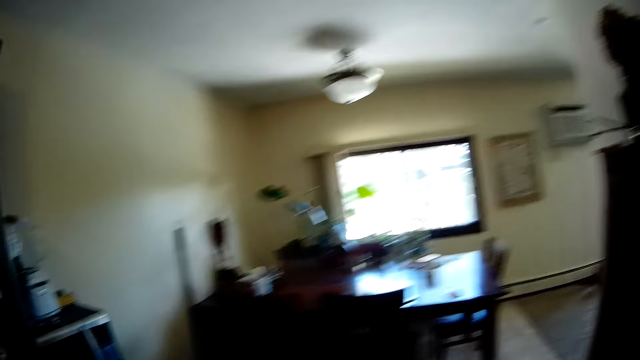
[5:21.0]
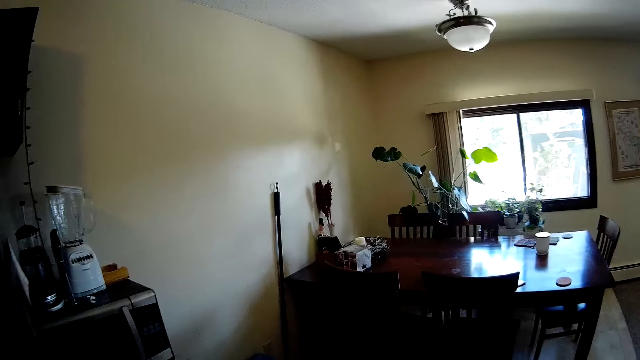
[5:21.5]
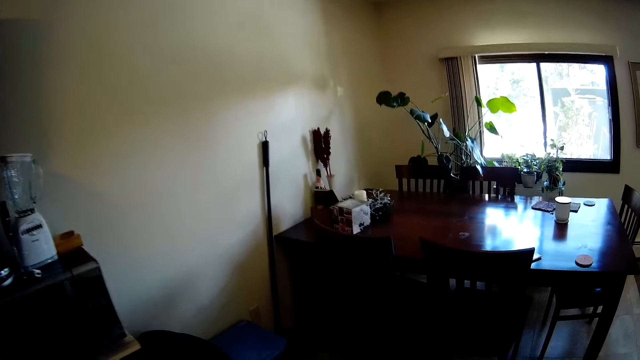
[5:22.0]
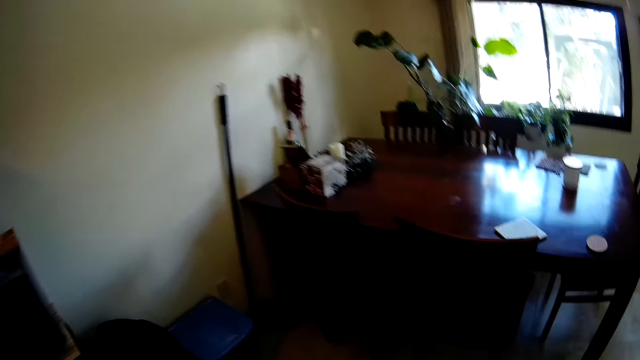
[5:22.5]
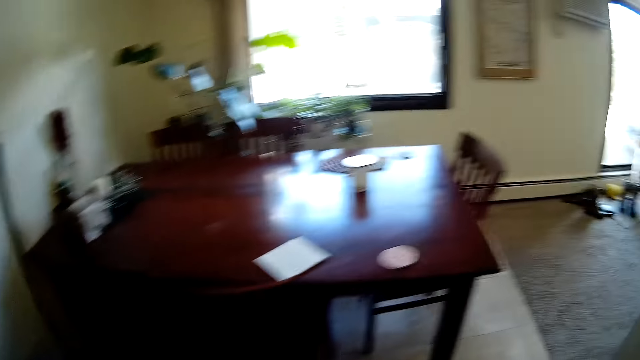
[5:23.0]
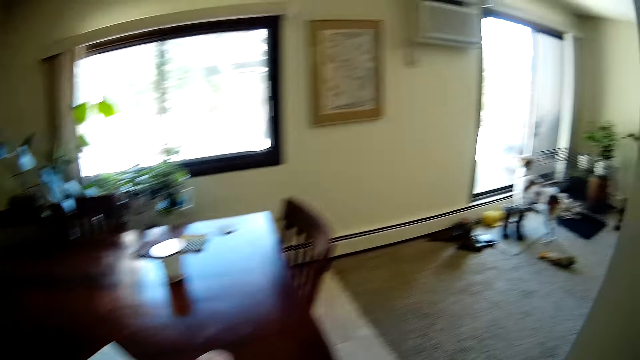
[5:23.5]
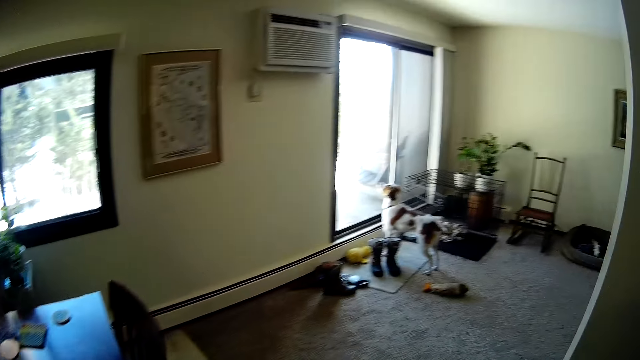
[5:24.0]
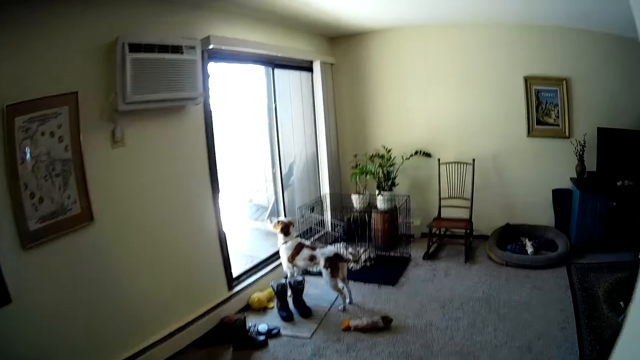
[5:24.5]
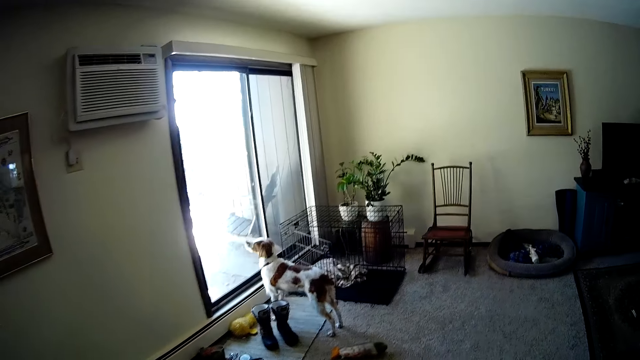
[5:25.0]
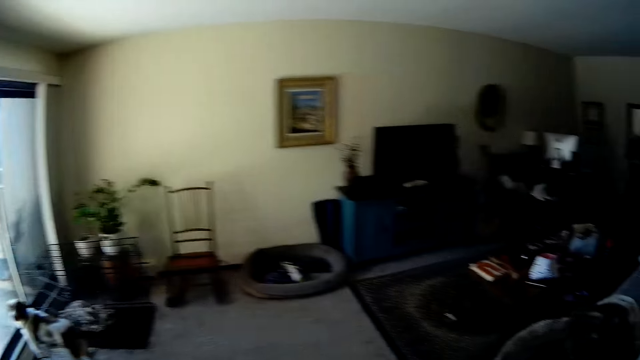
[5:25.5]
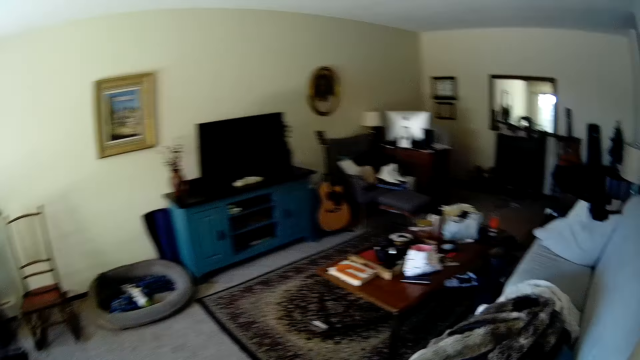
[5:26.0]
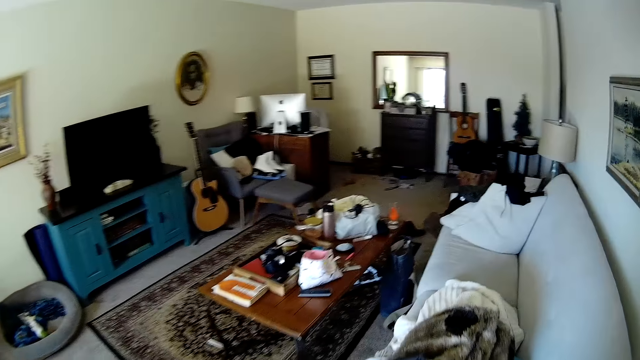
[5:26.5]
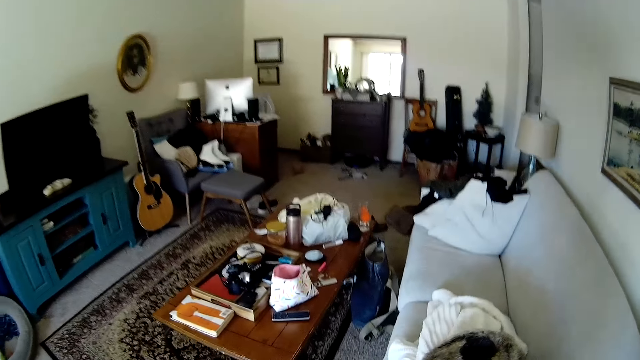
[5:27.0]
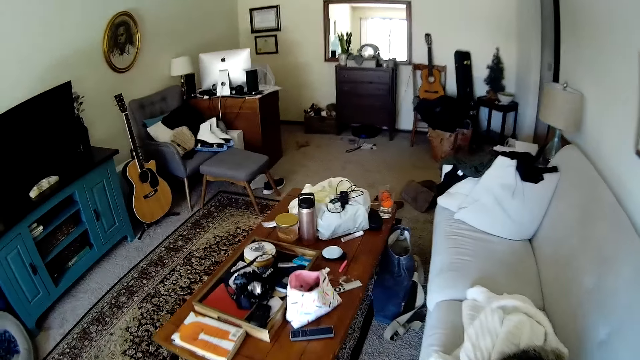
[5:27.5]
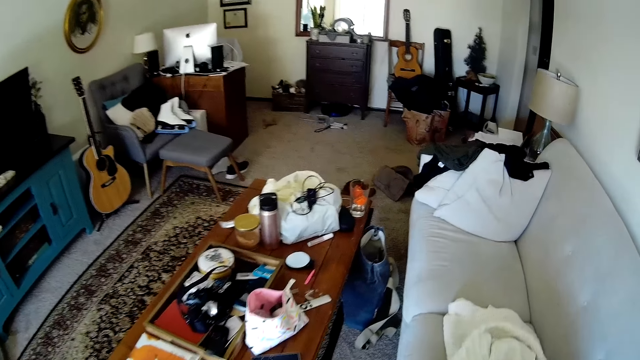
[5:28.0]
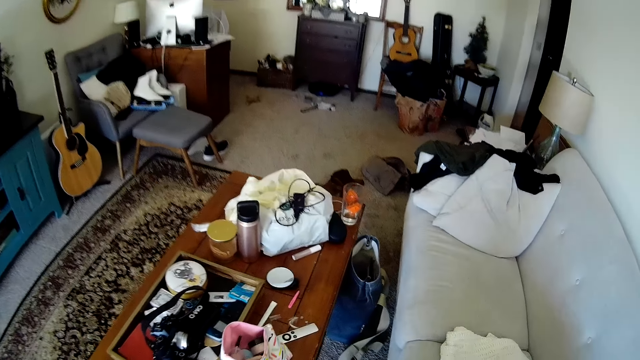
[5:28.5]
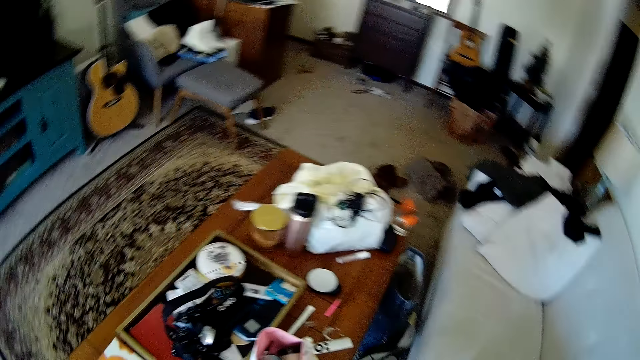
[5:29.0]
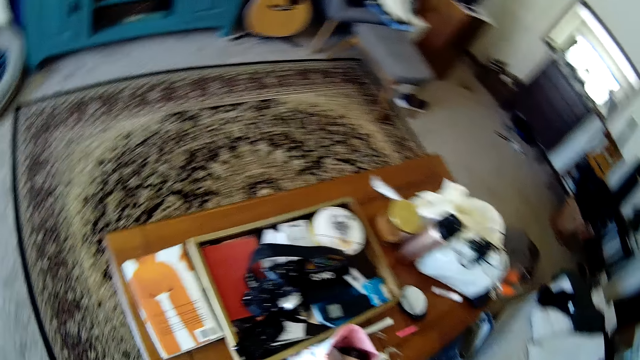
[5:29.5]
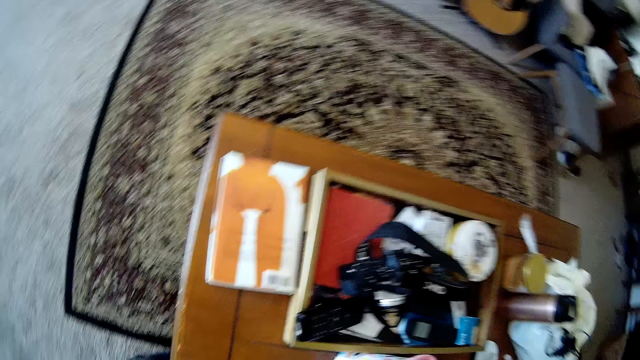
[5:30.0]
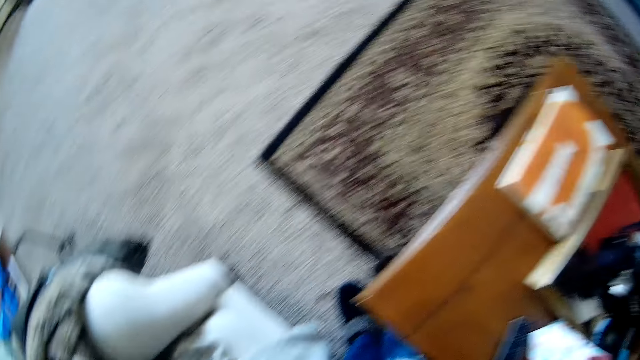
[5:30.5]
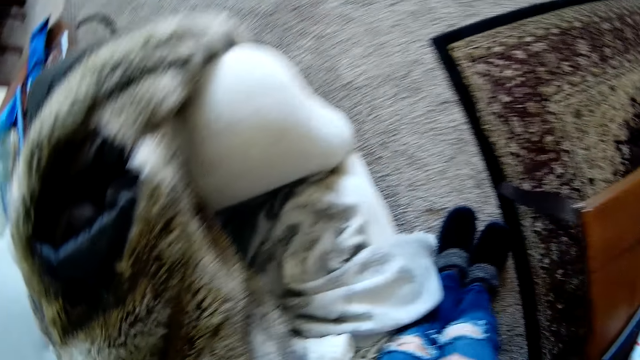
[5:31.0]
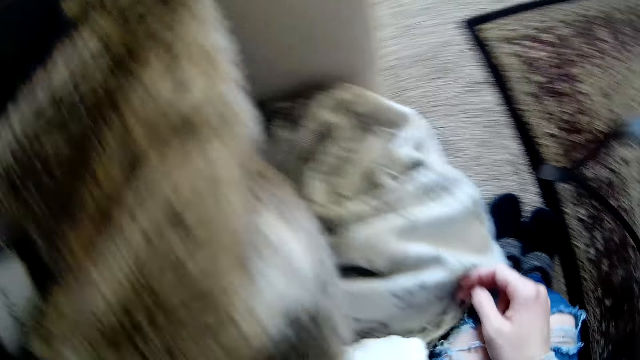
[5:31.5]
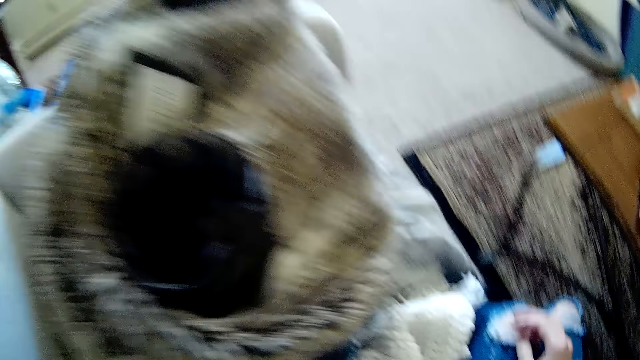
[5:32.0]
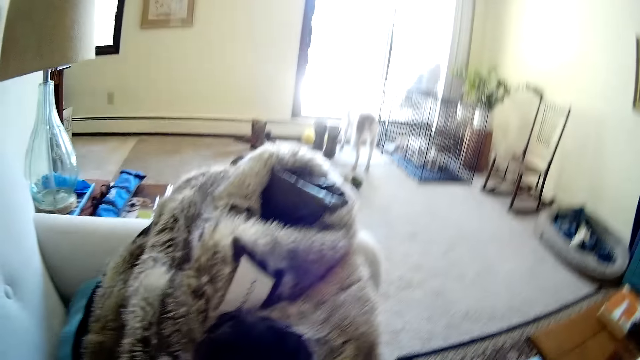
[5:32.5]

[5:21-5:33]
The camera wearer walks out of the kitchen. They sit on a sofa.
